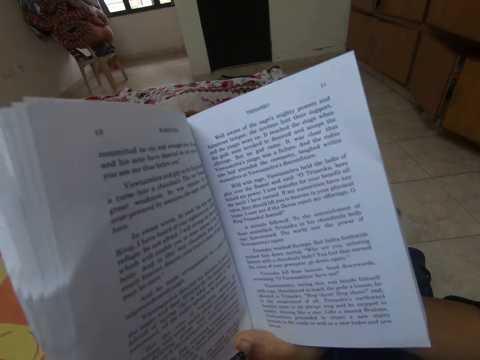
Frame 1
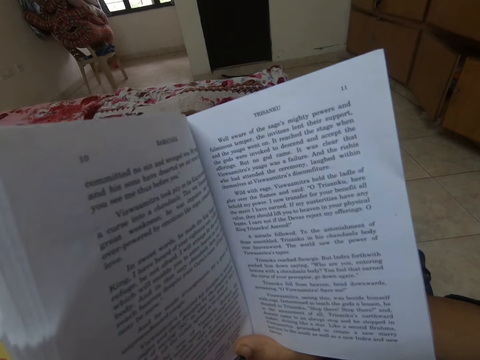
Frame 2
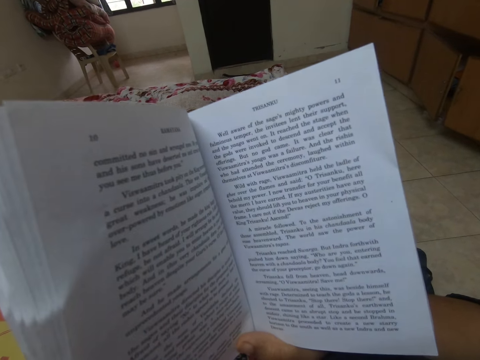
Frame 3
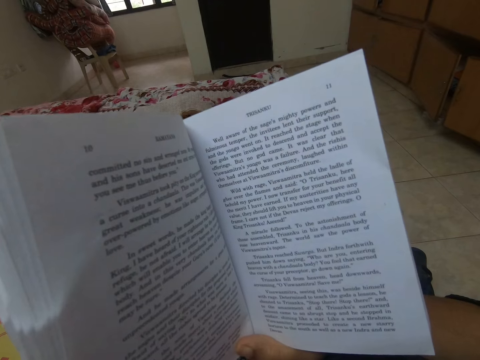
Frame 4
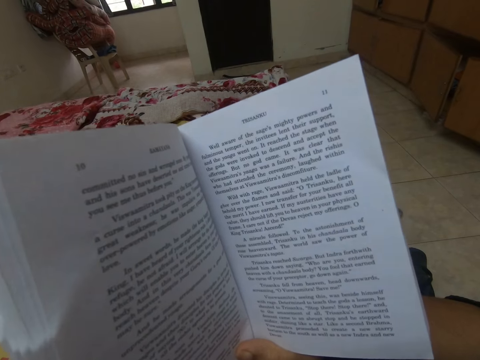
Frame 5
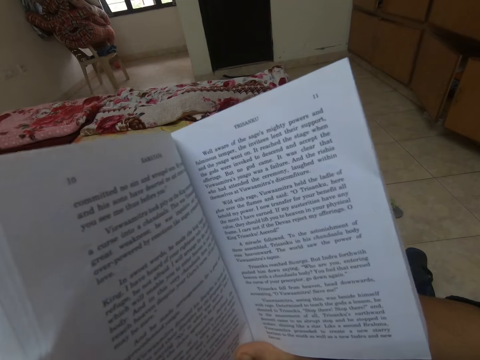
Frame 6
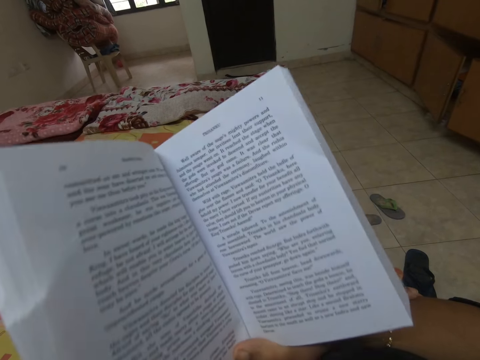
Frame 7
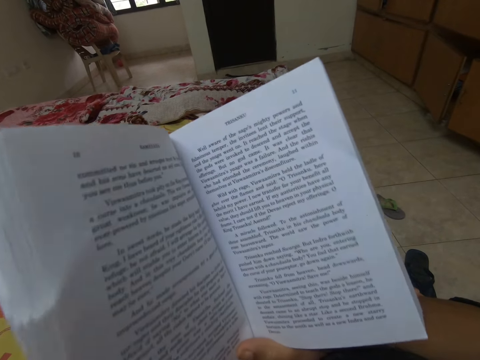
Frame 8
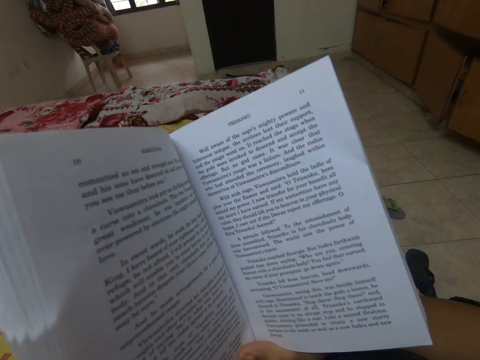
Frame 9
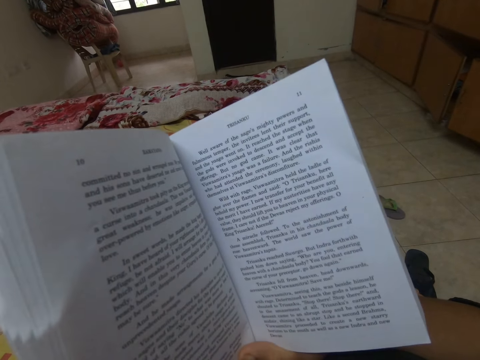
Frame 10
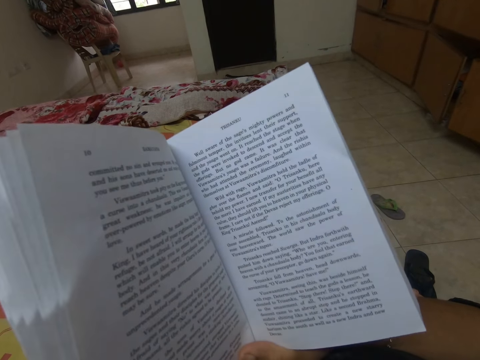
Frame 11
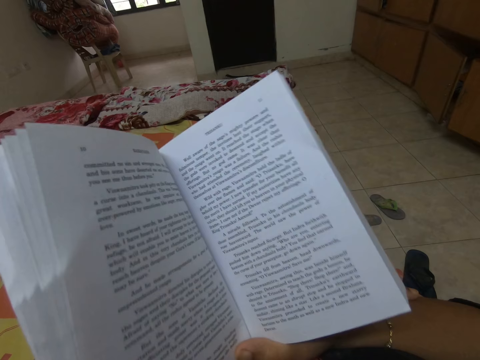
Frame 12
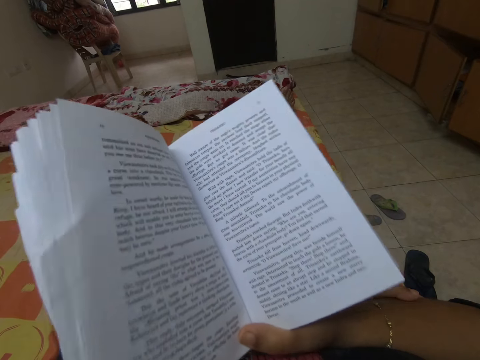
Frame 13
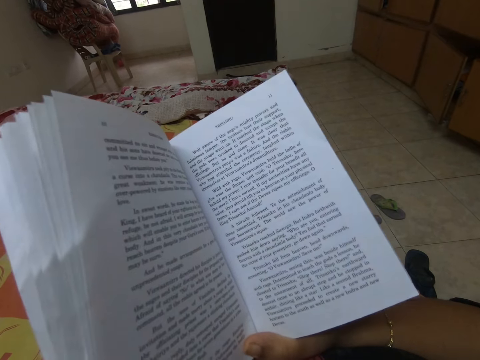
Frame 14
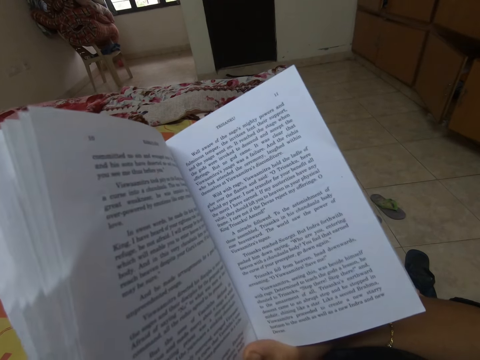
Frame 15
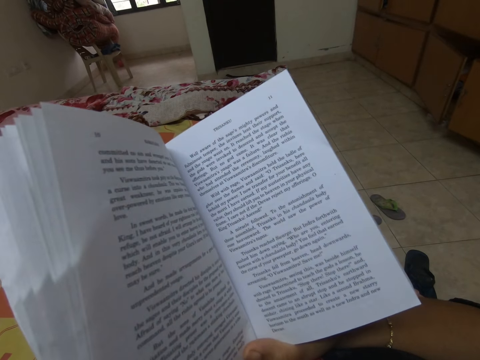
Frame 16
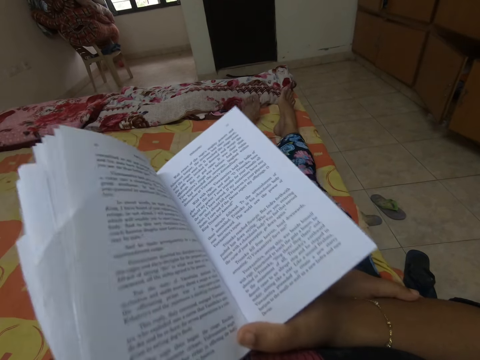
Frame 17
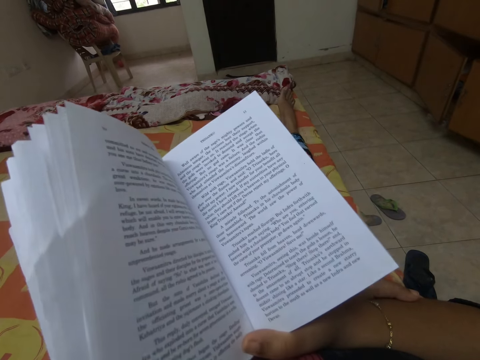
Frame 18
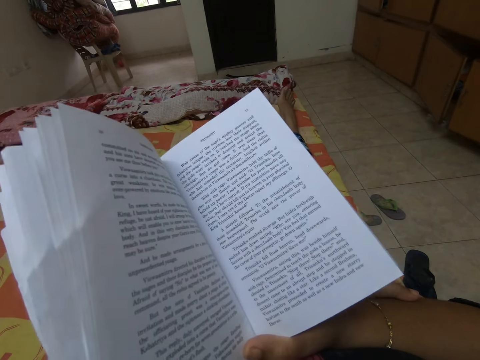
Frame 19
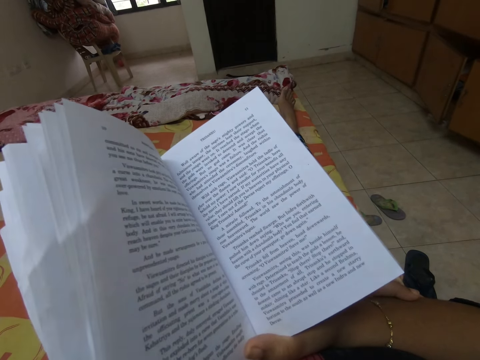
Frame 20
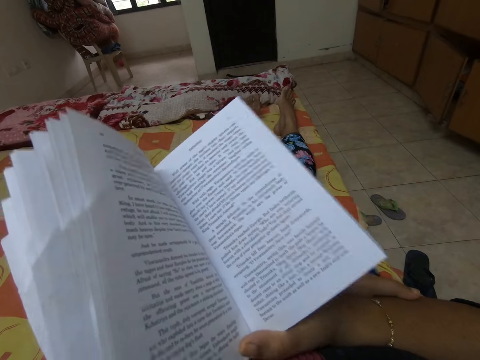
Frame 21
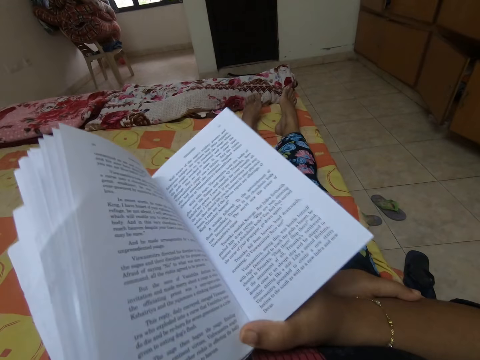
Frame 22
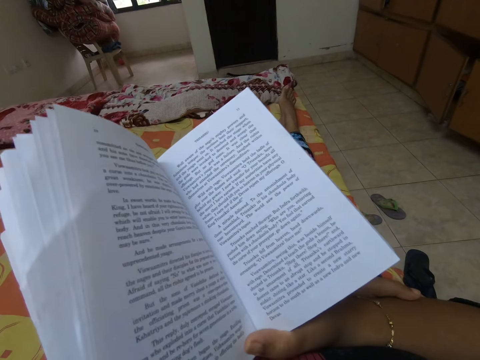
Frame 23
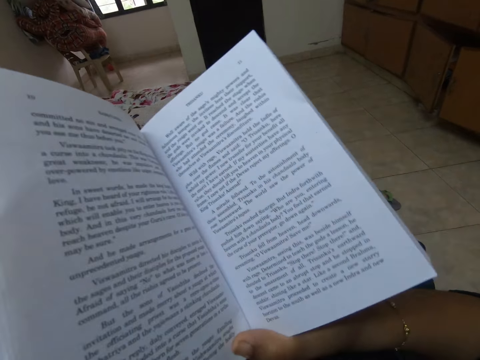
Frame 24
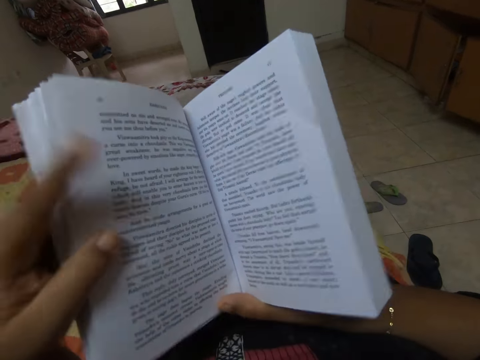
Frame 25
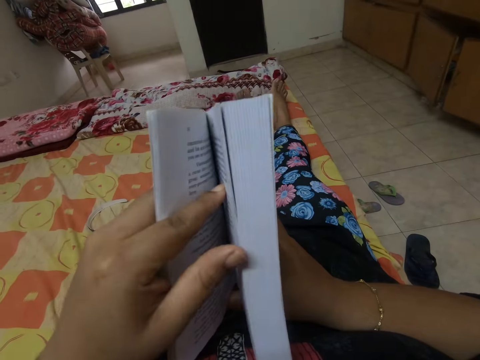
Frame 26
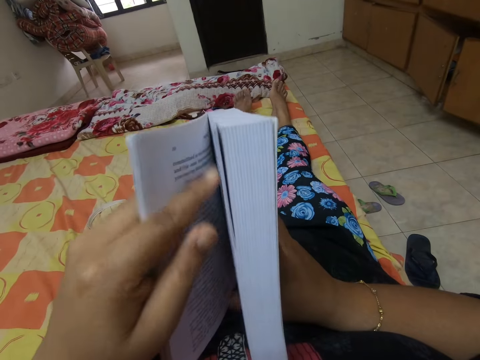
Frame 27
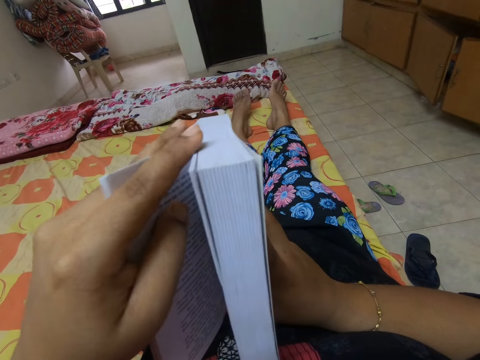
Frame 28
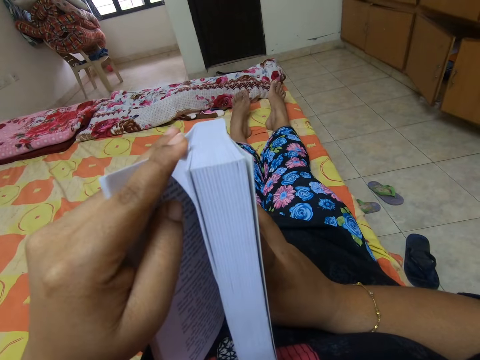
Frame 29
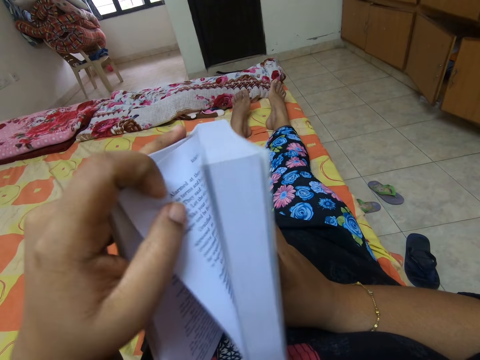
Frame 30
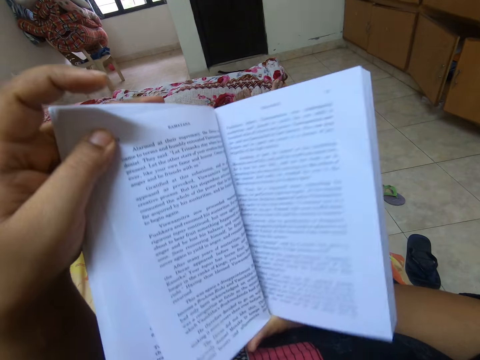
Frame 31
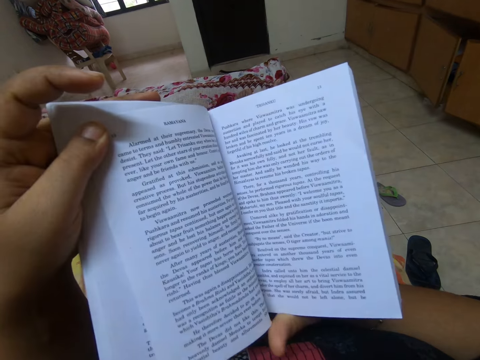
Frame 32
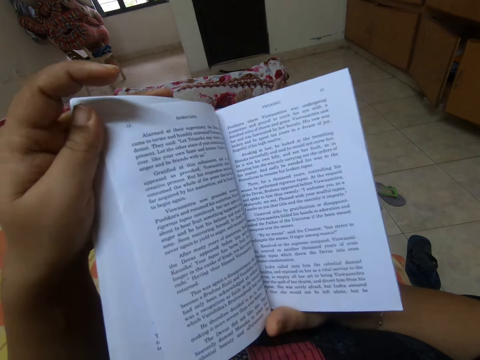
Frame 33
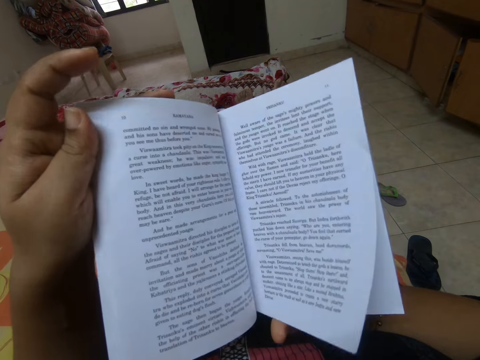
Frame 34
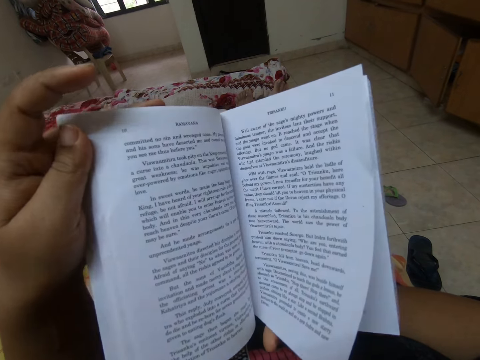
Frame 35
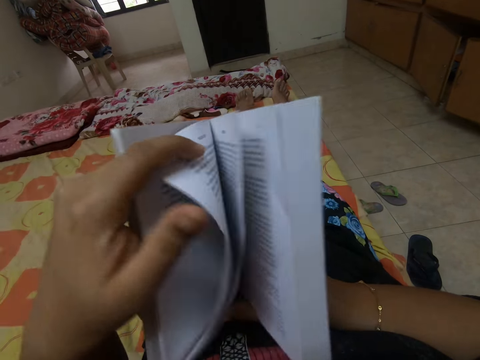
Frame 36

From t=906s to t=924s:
The camera wearer reads a book. They drop the book. They open another page of the book.

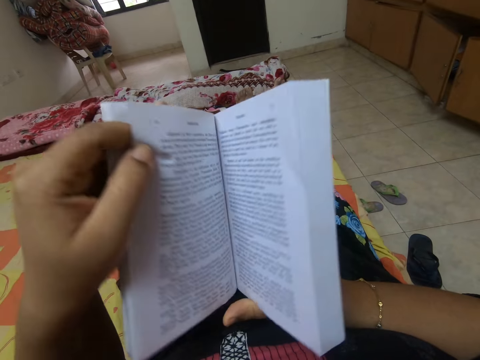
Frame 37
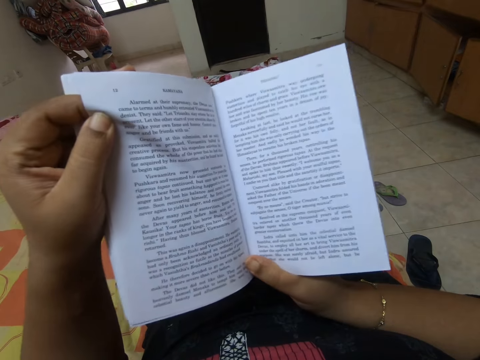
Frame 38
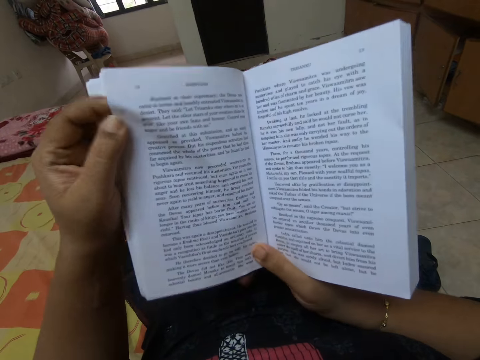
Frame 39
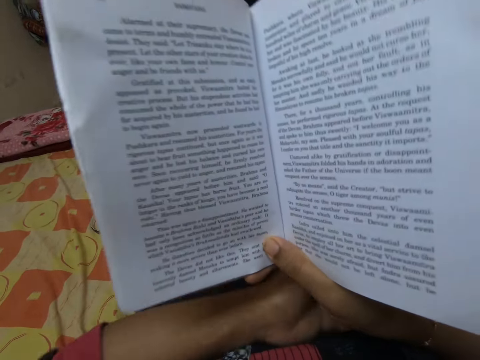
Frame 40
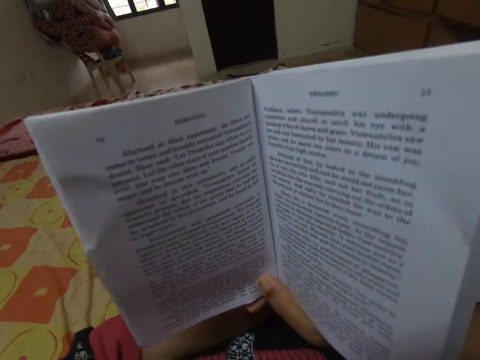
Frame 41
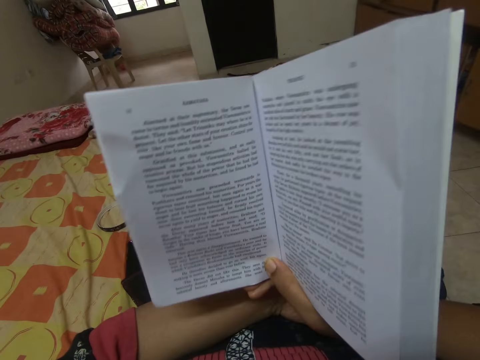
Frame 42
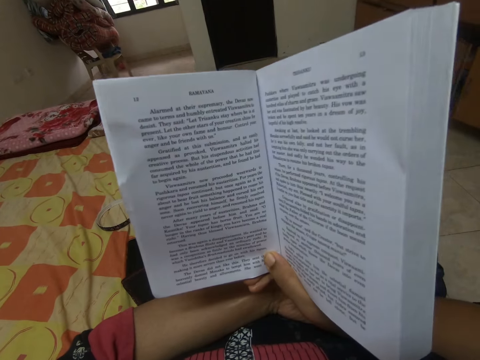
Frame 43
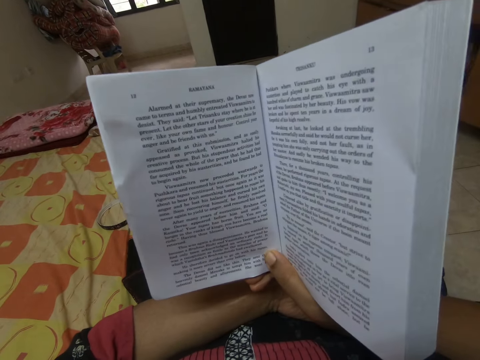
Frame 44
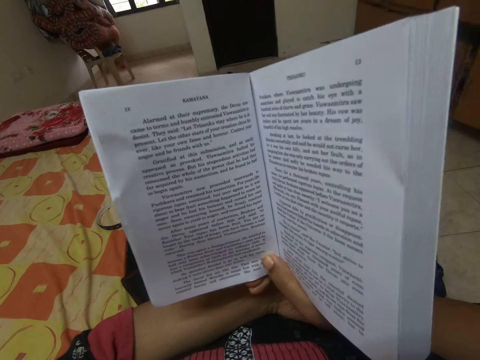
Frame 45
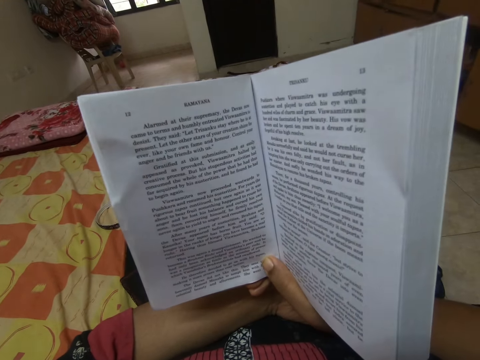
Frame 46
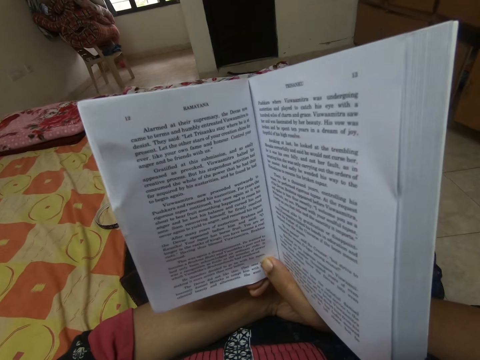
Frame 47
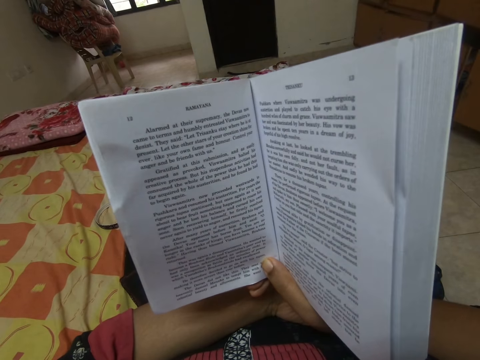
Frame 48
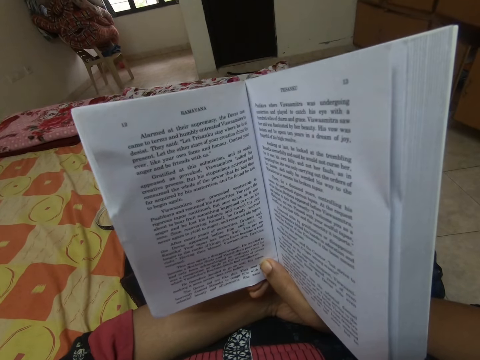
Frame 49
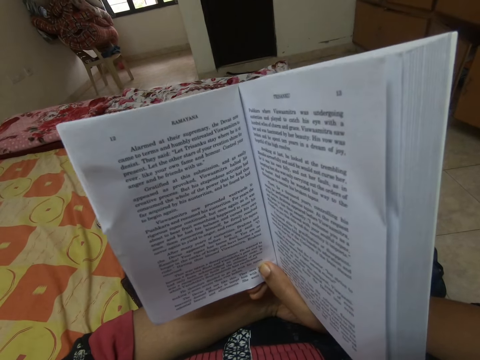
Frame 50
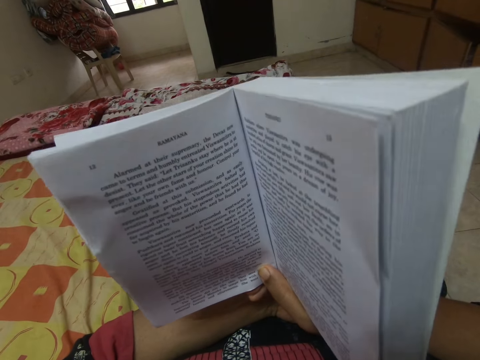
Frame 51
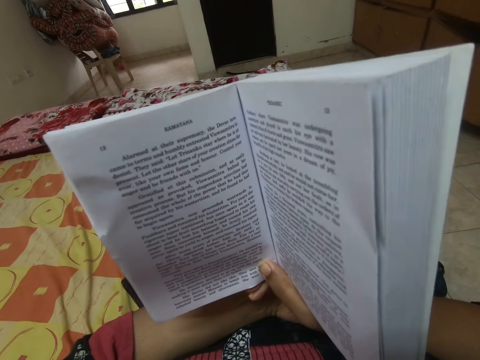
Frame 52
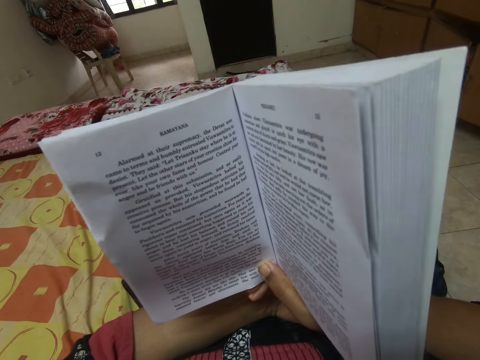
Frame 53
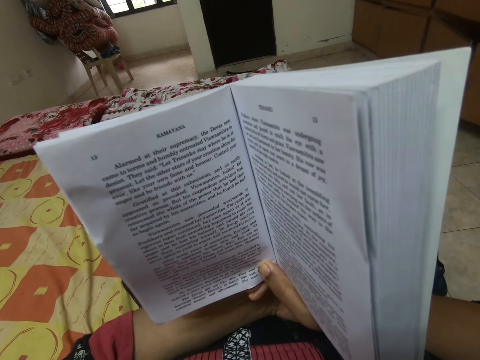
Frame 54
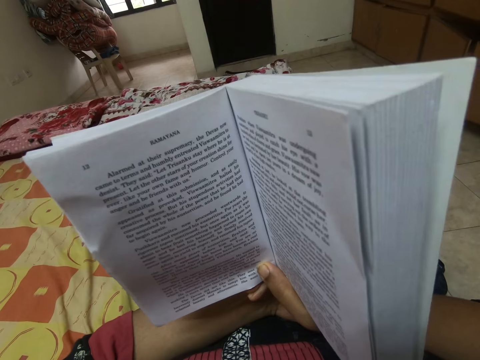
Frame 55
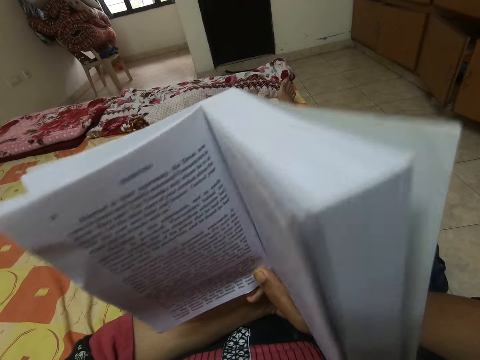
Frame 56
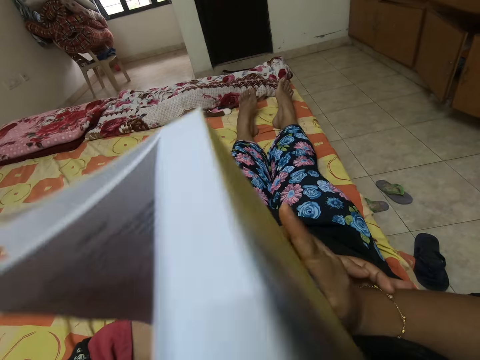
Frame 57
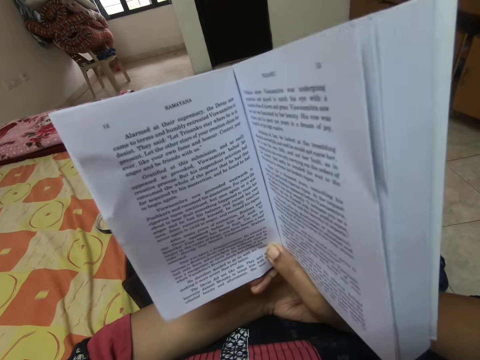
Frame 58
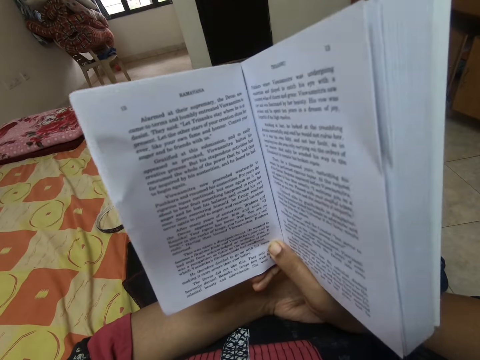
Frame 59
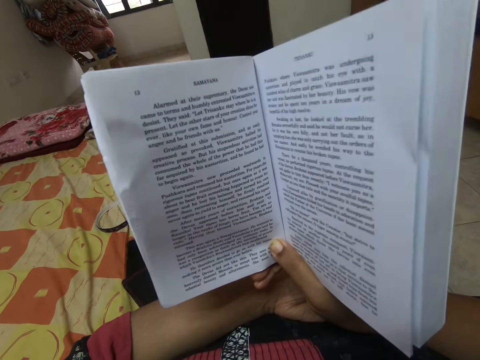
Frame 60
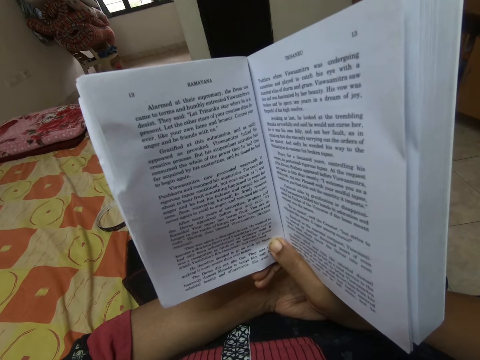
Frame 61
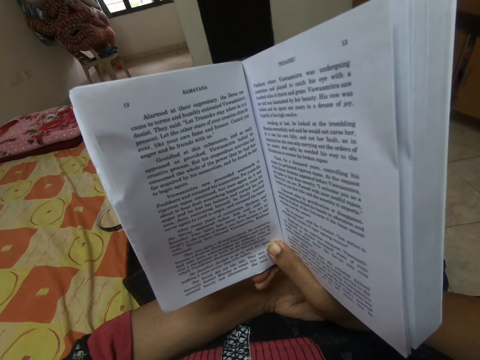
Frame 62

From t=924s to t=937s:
The camera wearer opens a page of a book. They read the book.
